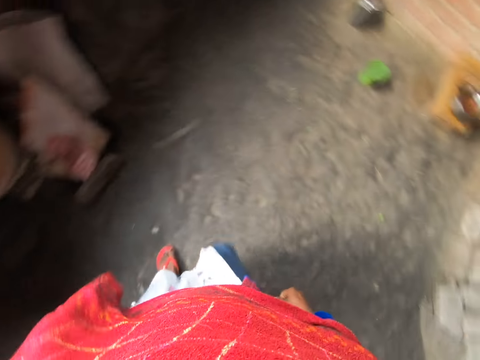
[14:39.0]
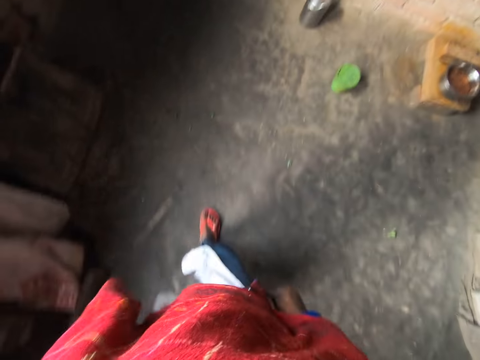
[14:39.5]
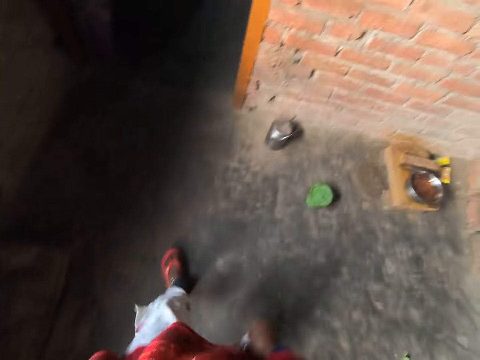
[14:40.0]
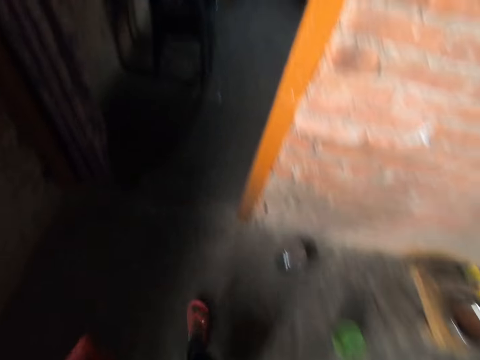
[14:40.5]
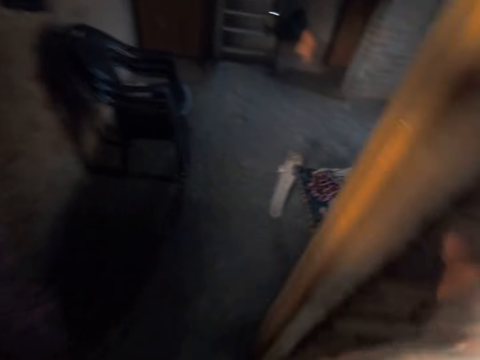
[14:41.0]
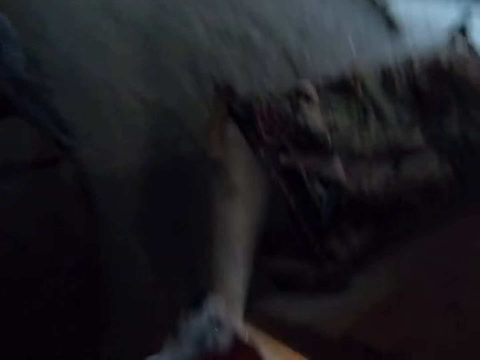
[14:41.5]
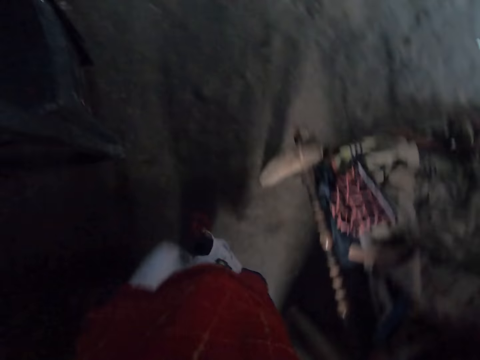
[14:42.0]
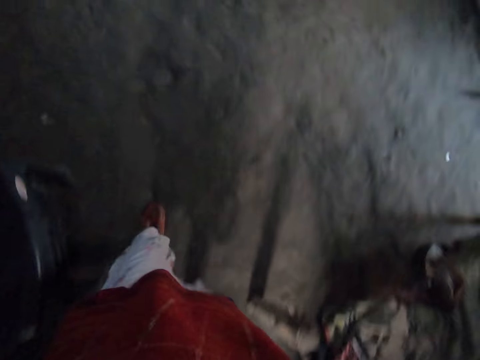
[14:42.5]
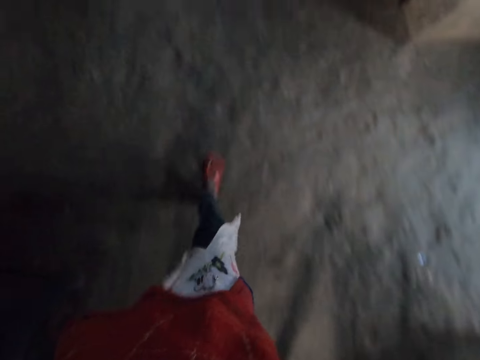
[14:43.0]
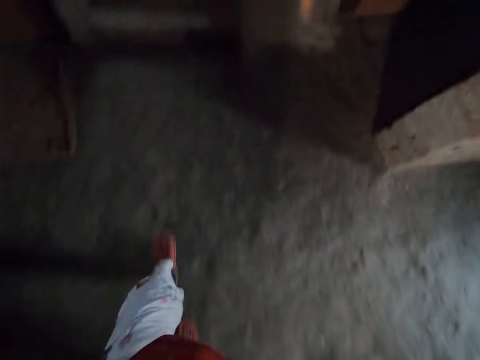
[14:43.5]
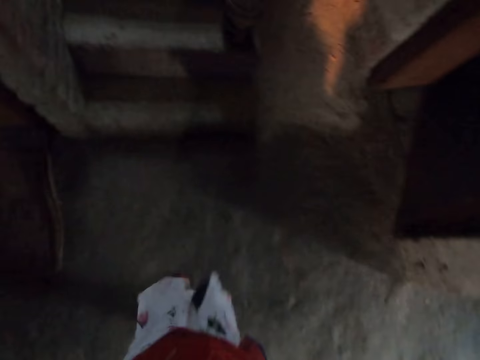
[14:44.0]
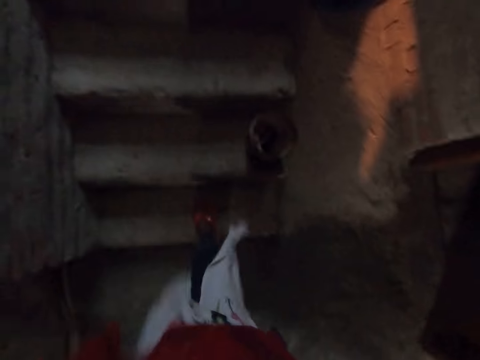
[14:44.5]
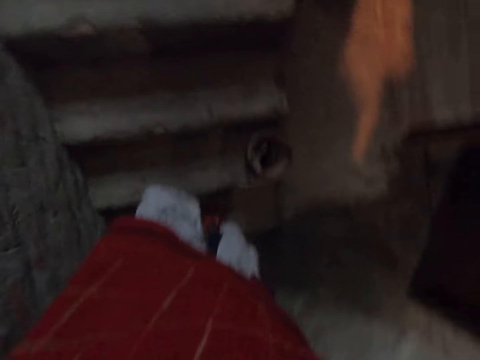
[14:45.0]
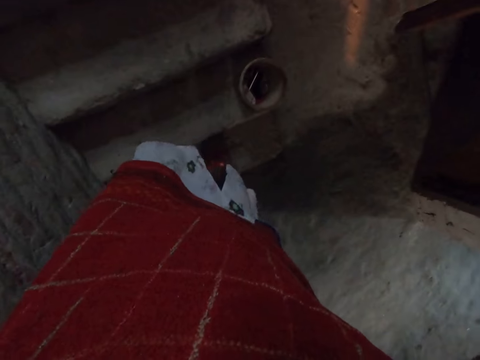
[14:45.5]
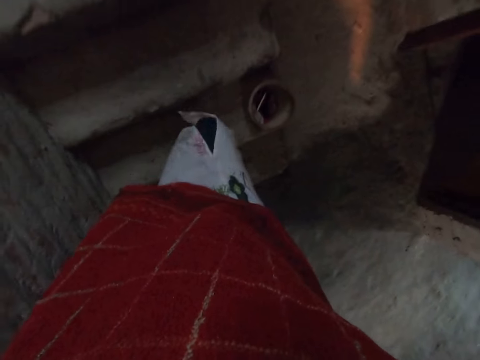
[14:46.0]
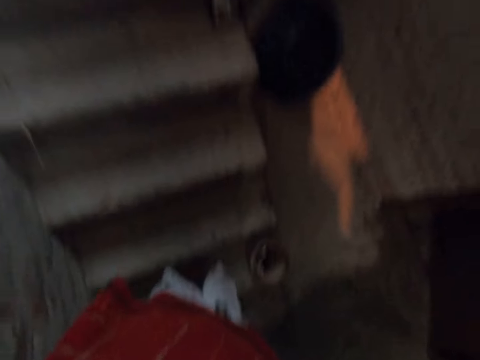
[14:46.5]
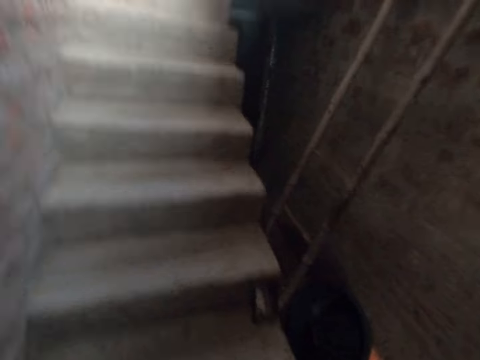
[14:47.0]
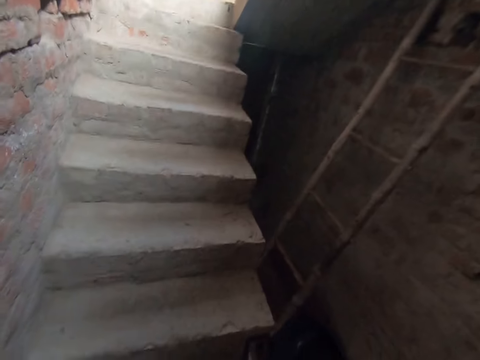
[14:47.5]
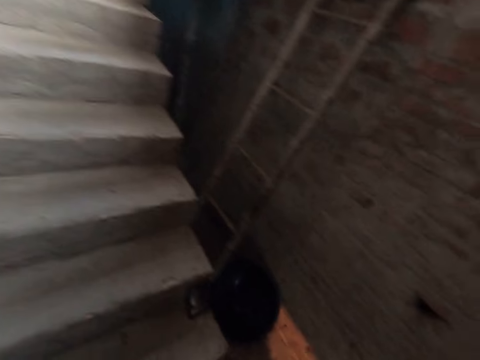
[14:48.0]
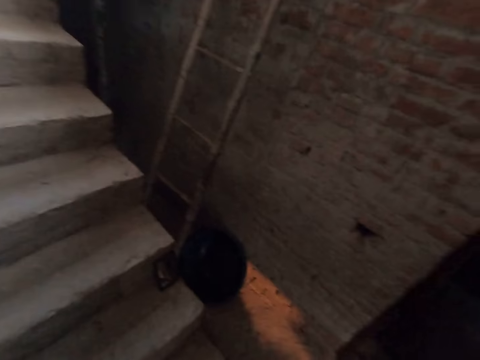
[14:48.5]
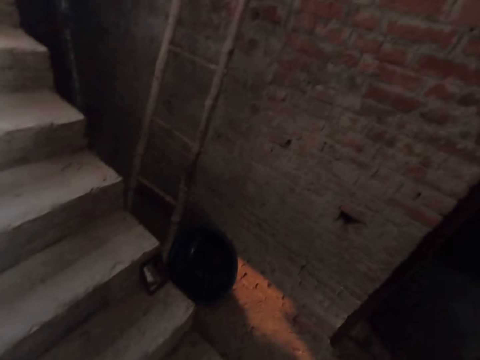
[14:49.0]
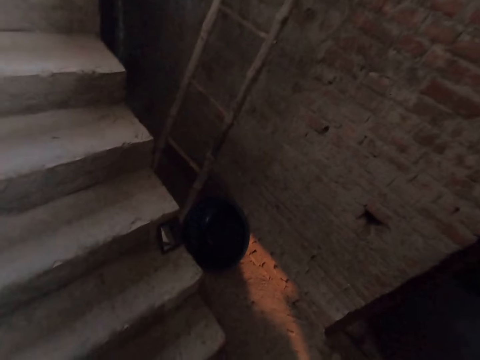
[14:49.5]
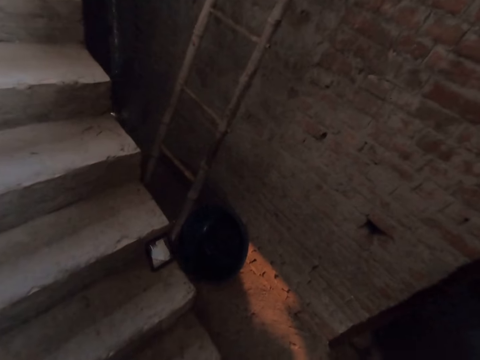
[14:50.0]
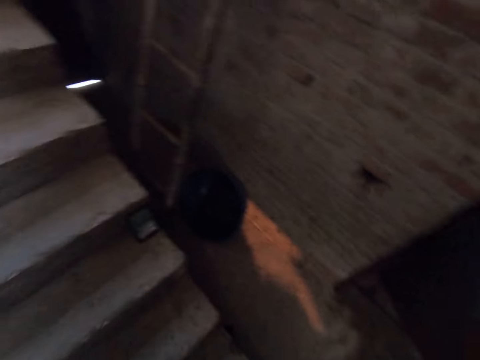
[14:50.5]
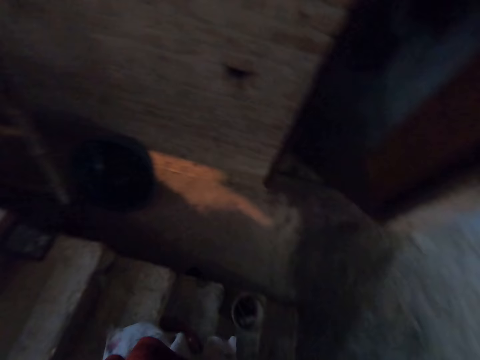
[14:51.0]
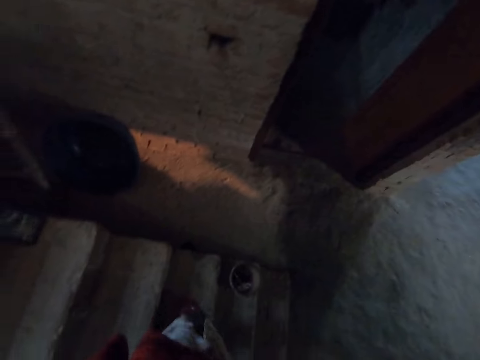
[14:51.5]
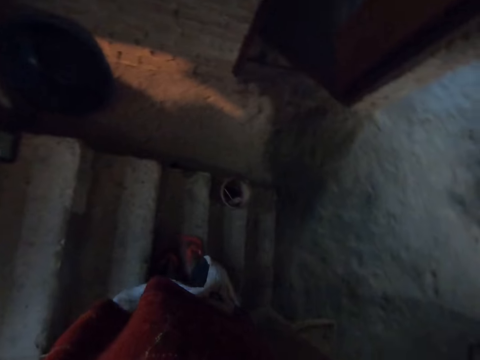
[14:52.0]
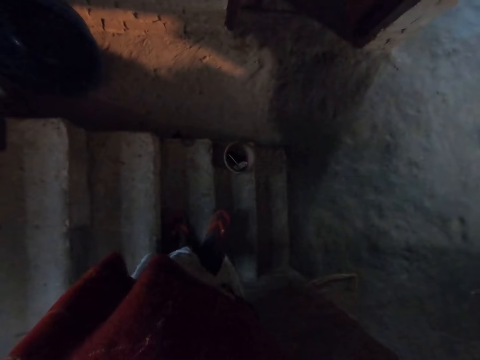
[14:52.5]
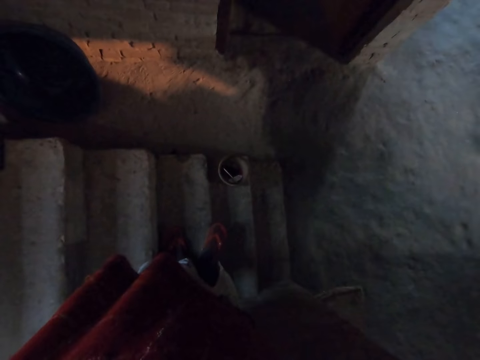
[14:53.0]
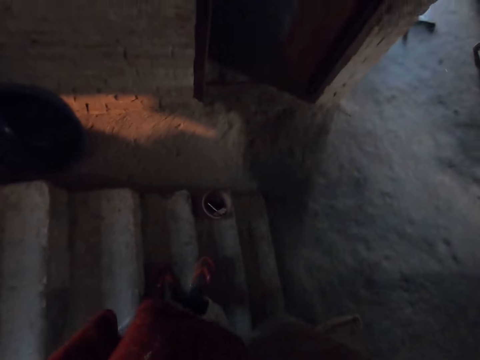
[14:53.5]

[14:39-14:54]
The camera wearer walks out of the kitchen. They walk up a flight of stairs. They stand on the stairs.

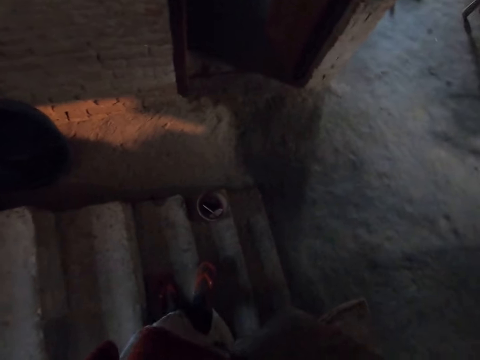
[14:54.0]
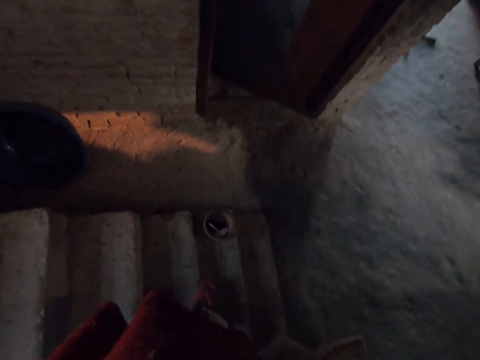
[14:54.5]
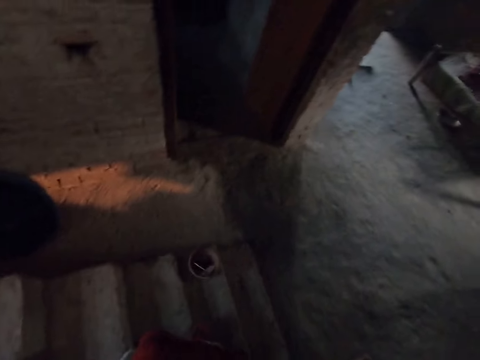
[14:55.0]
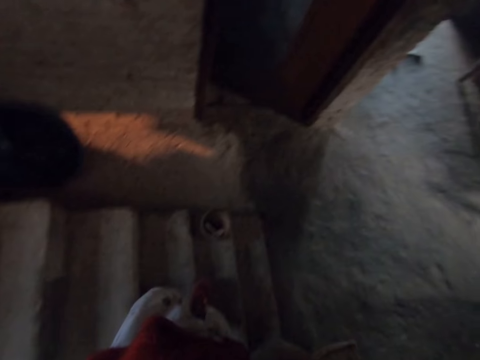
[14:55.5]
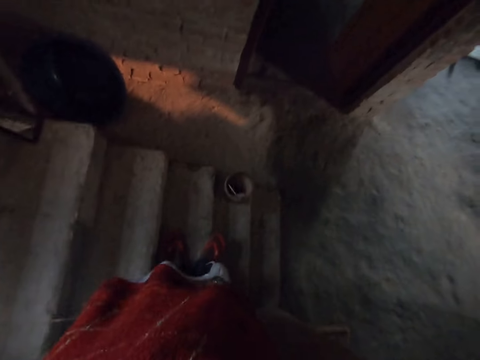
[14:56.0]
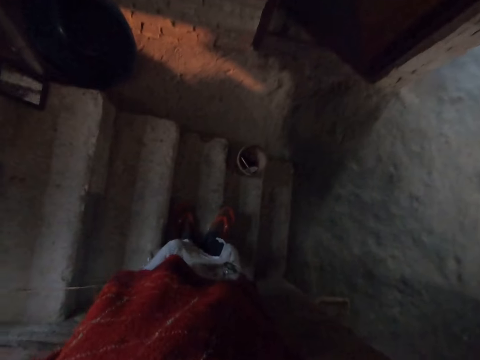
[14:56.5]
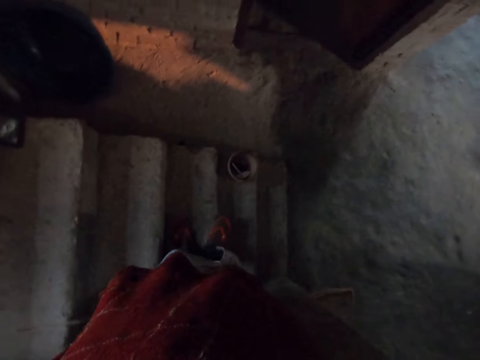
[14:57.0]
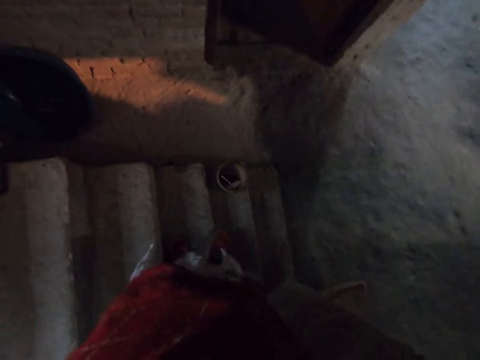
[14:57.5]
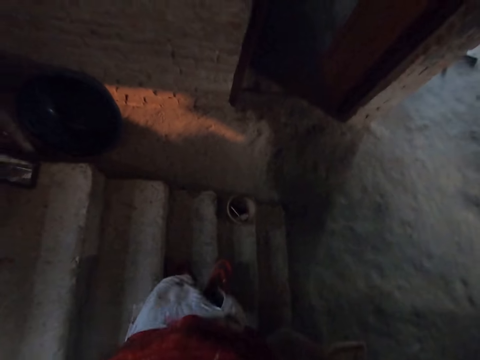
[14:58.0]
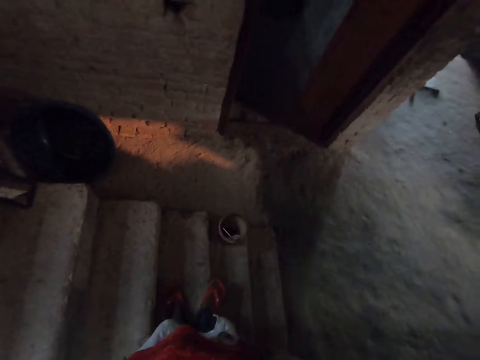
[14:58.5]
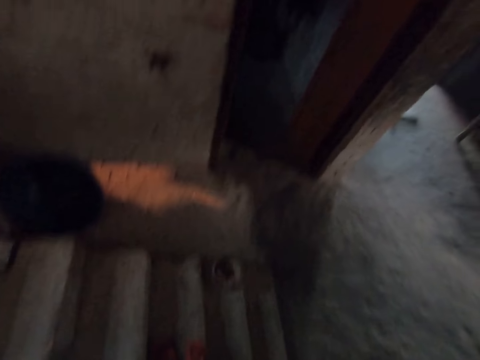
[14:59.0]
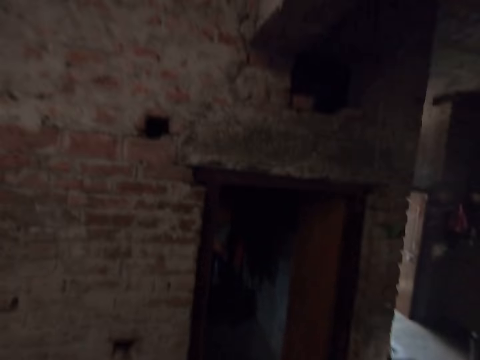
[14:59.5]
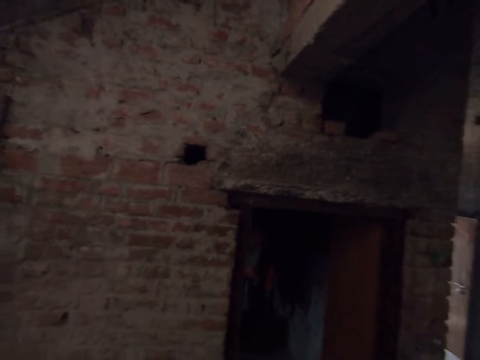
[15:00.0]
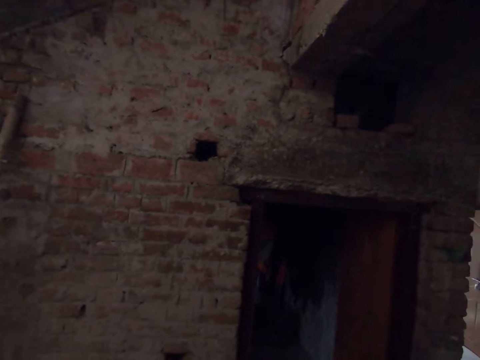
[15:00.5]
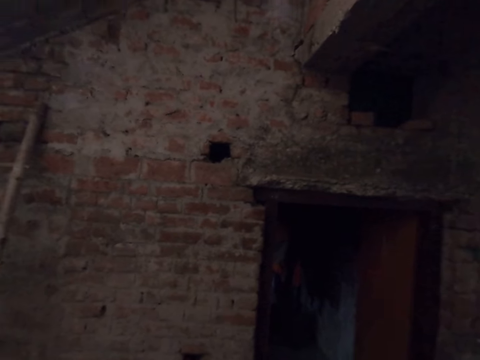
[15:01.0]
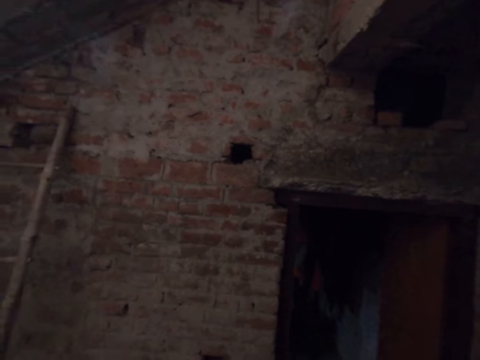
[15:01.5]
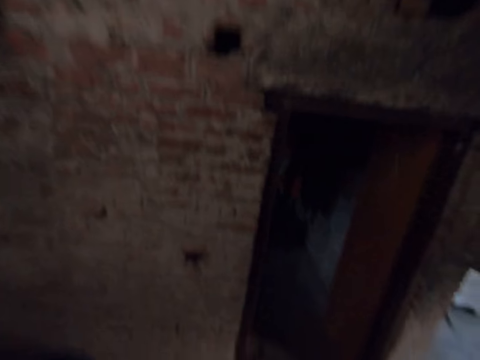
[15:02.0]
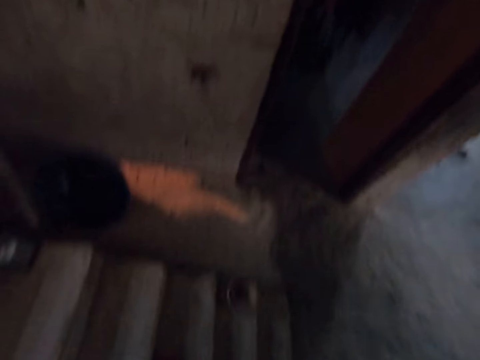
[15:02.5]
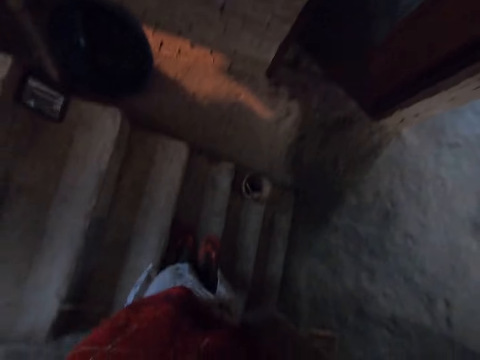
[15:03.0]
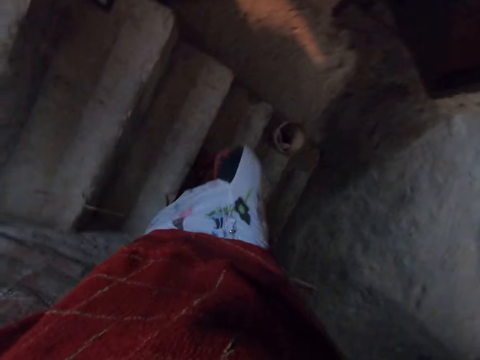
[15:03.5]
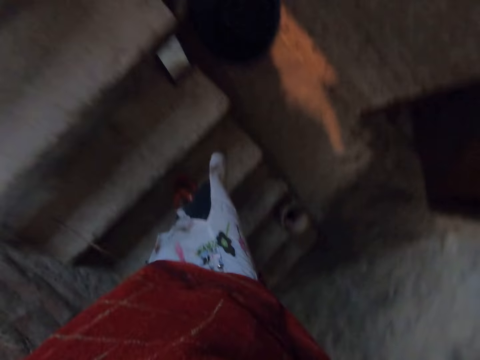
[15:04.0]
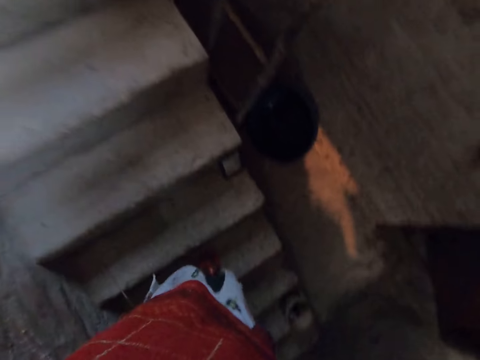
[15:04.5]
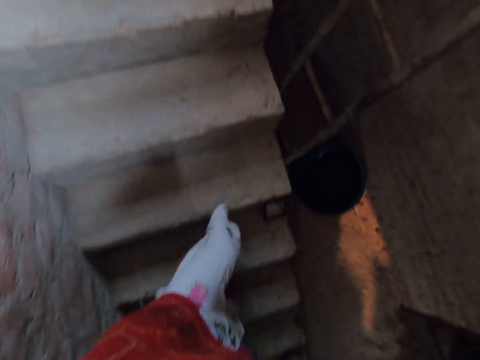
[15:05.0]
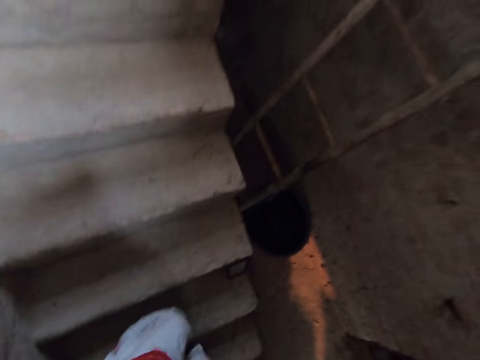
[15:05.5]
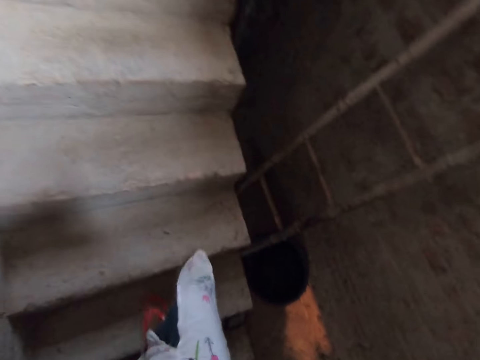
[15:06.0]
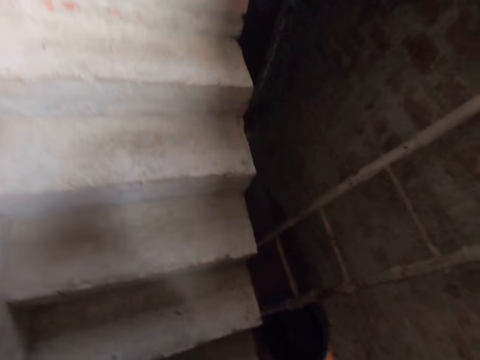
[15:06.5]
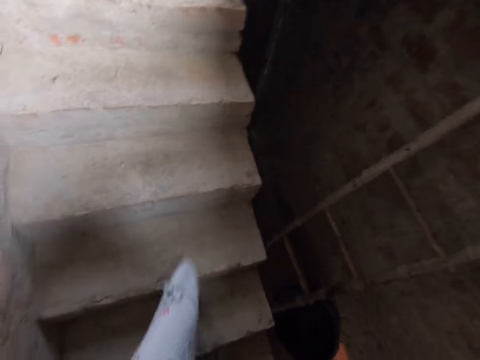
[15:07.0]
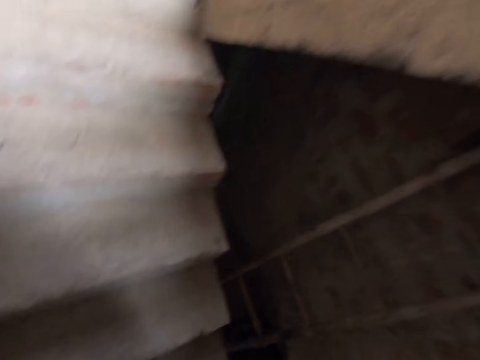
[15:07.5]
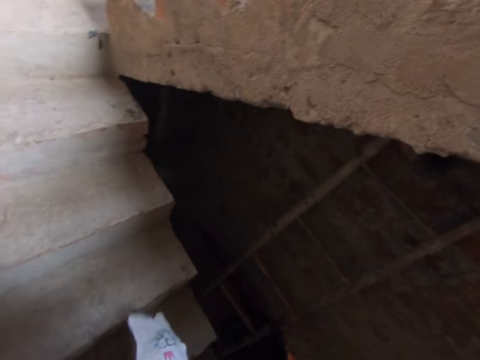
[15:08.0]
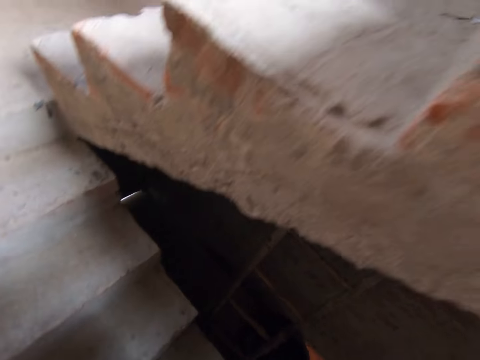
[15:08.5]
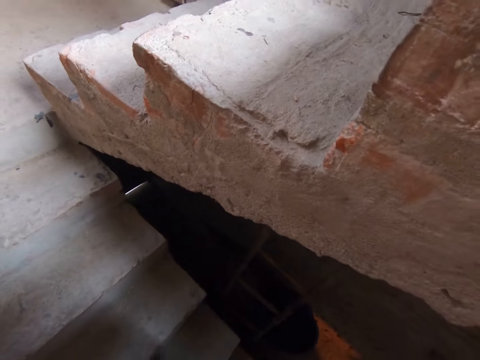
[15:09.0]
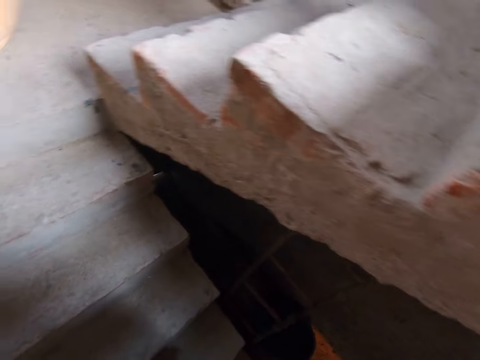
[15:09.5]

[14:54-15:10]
The camera wearer converses. They walk up the stairs.
